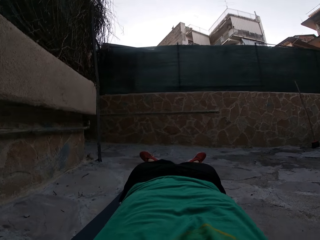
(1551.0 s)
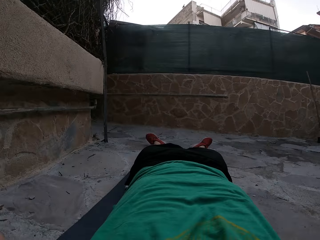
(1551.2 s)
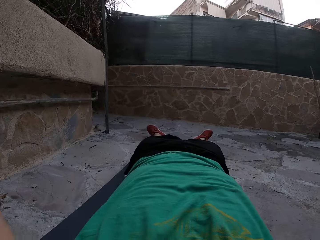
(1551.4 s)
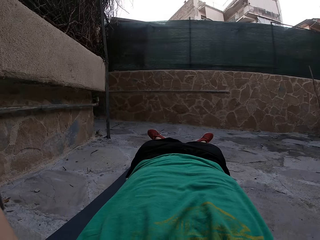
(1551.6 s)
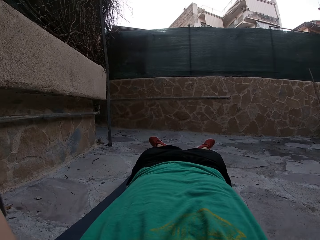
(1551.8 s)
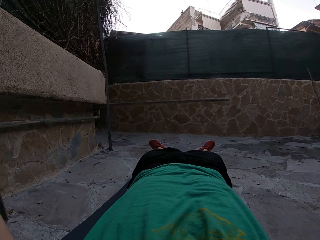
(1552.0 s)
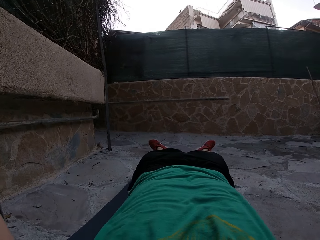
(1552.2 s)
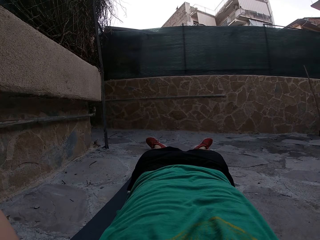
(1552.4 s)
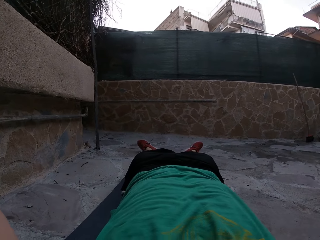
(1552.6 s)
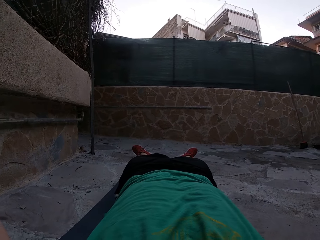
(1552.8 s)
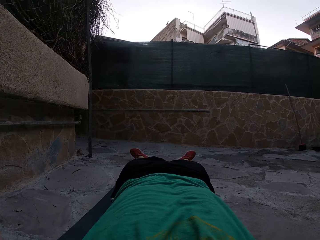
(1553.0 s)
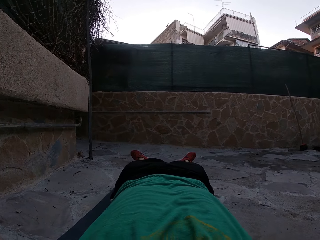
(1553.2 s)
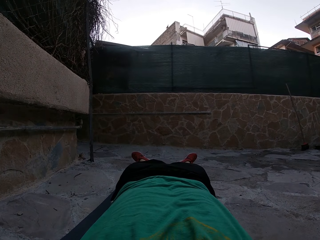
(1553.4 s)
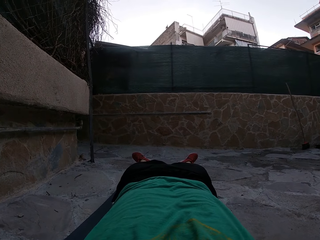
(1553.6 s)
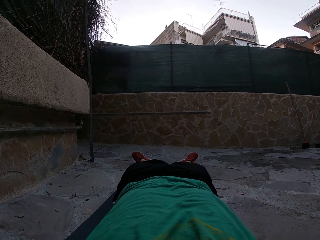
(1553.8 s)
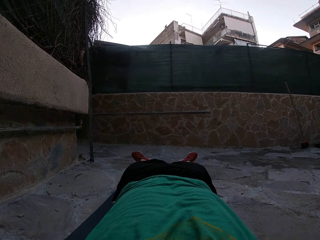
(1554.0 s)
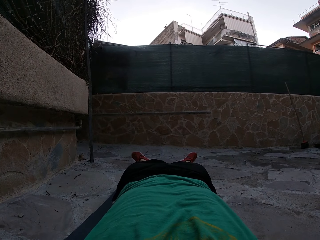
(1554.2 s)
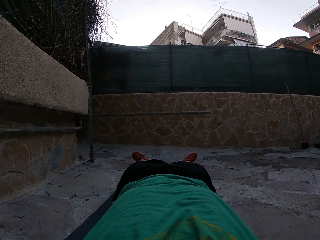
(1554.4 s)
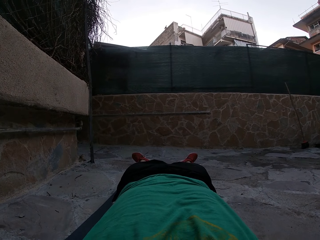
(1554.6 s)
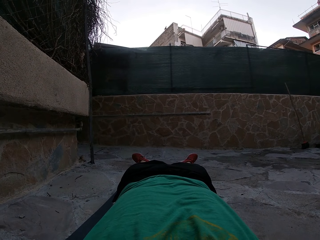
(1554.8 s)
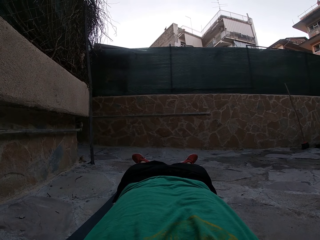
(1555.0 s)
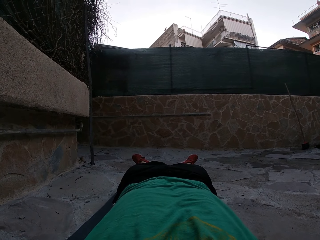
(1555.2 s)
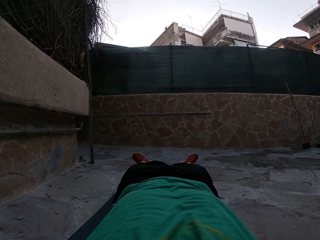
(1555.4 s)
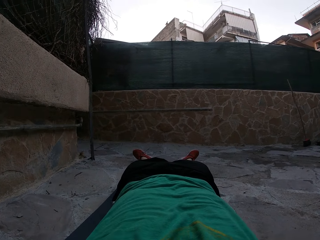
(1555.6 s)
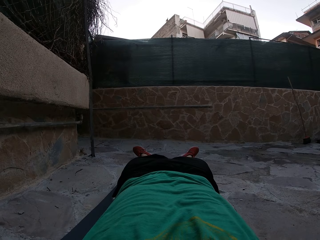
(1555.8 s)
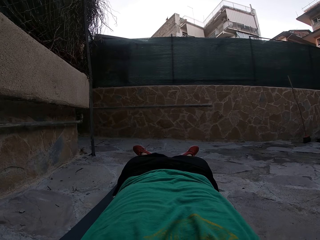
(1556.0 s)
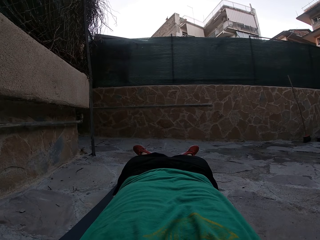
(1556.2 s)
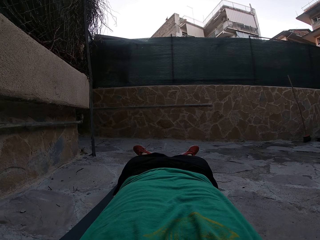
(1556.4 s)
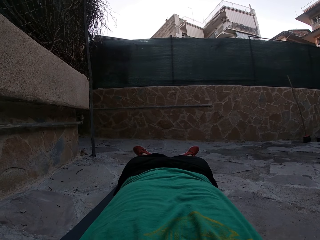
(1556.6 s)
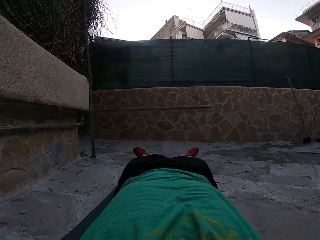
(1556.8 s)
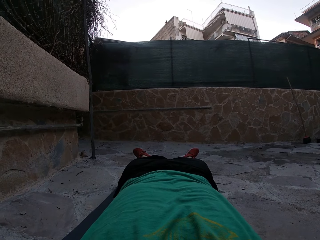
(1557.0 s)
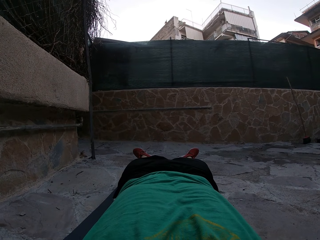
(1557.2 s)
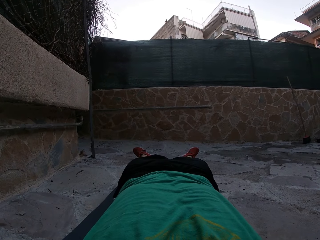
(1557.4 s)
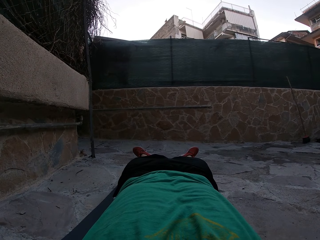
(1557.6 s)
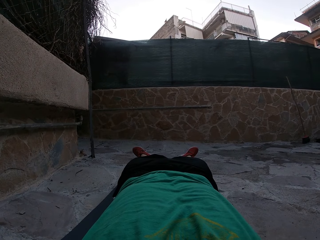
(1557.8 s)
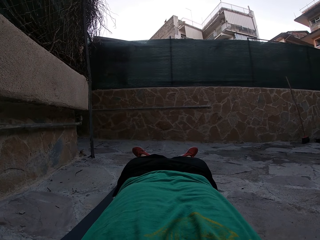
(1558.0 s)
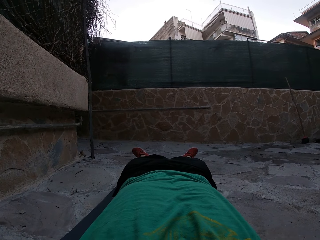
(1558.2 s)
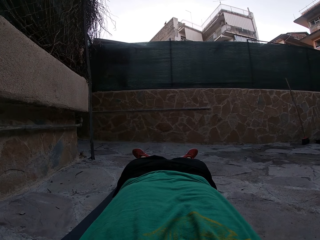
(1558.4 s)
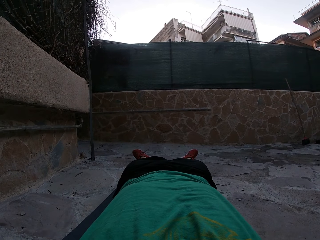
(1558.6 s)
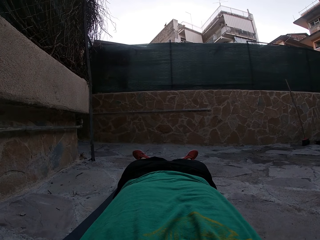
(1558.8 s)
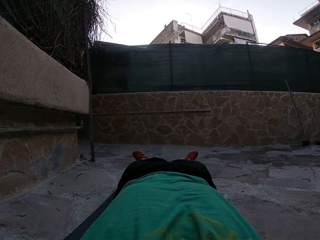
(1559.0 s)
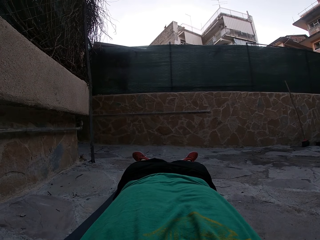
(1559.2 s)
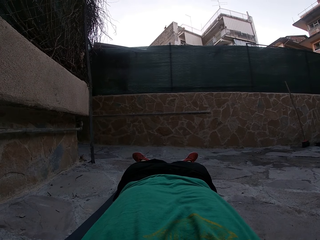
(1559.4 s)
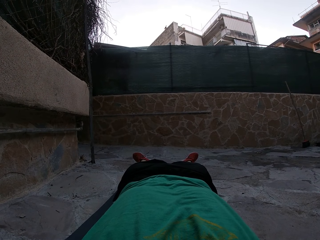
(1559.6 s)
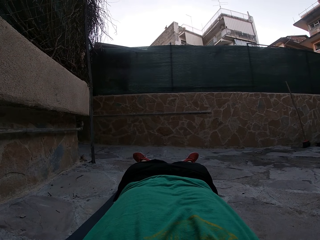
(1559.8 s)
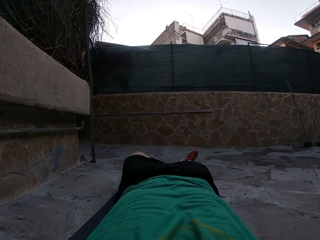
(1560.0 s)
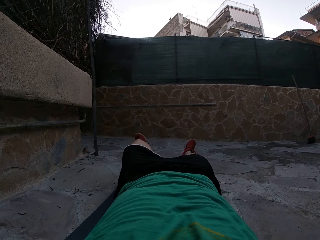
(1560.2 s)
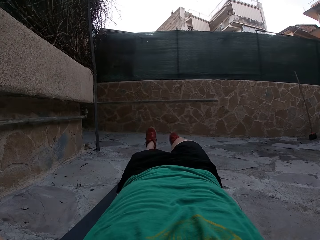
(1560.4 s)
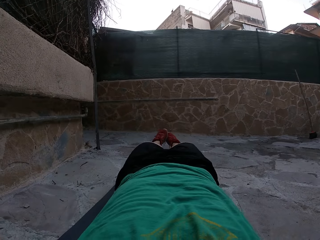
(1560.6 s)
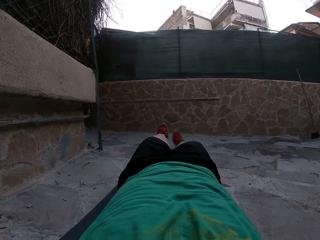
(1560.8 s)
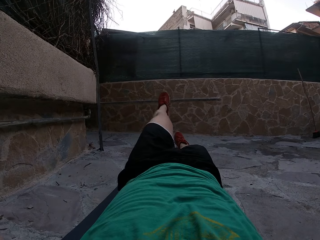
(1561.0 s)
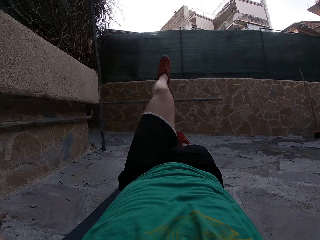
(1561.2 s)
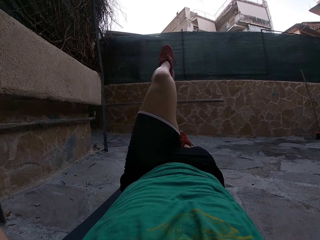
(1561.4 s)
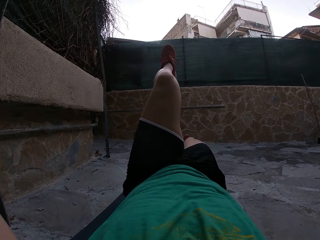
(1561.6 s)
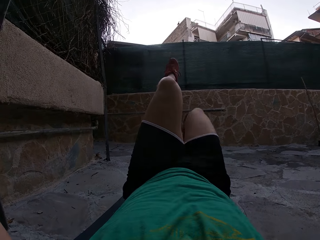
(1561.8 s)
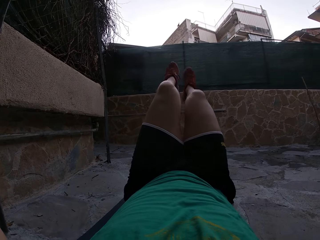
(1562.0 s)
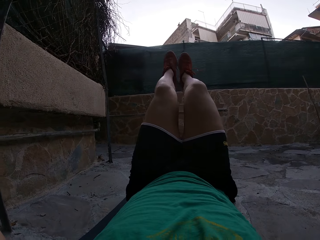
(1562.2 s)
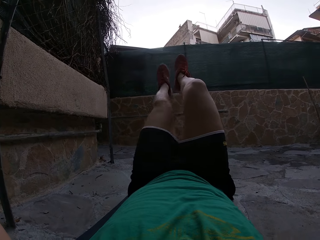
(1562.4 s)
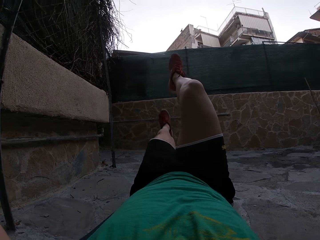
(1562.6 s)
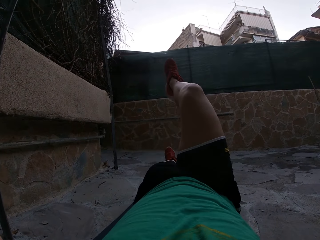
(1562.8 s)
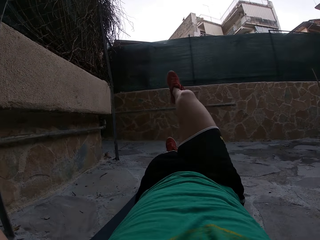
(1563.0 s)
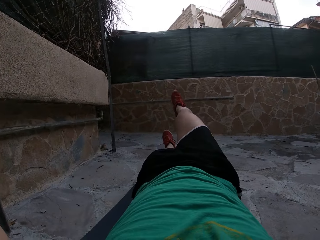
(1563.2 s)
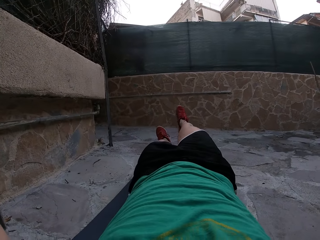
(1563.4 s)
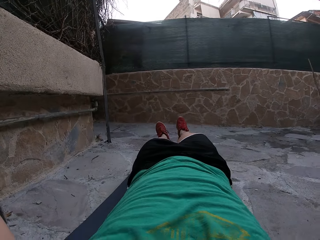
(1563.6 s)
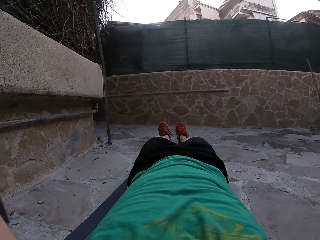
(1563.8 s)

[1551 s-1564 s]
The camera wearer looks around. They lift the leg. They lift the leg again. They continue to perform exercise. They put the legs down.

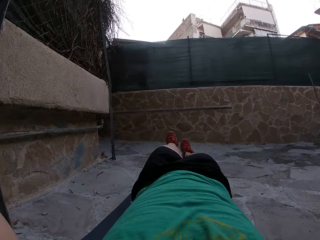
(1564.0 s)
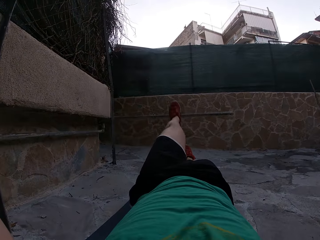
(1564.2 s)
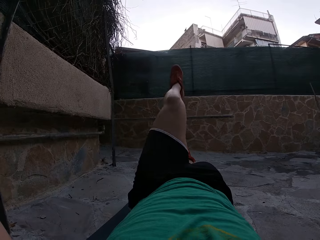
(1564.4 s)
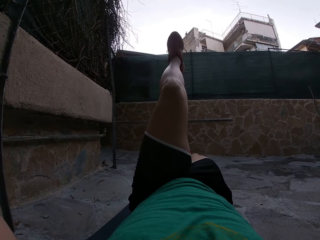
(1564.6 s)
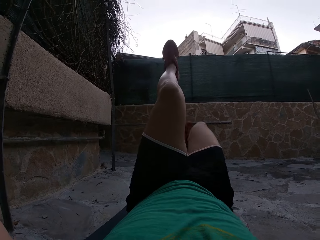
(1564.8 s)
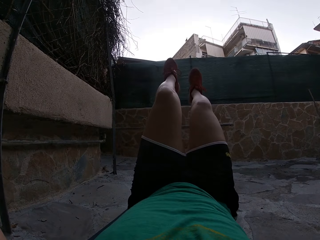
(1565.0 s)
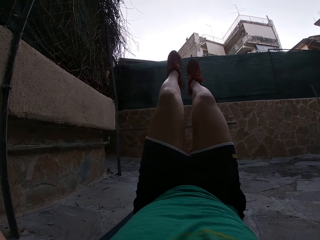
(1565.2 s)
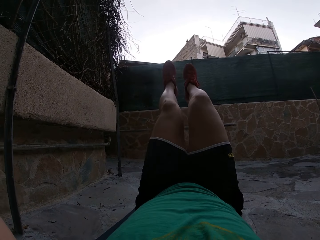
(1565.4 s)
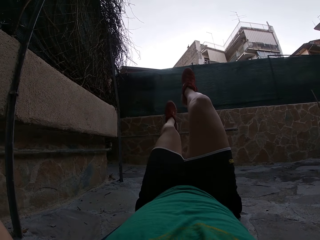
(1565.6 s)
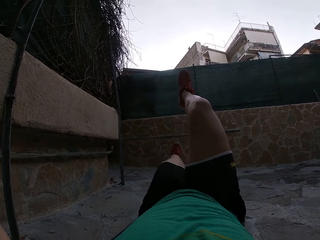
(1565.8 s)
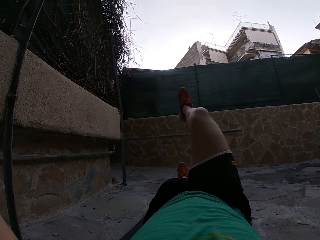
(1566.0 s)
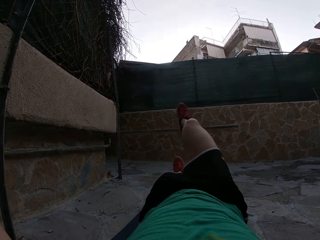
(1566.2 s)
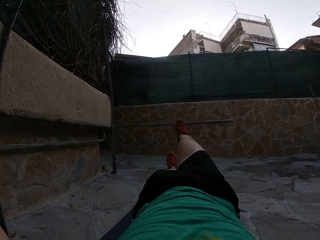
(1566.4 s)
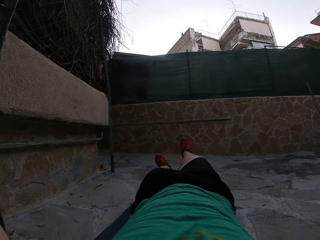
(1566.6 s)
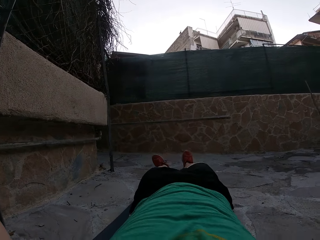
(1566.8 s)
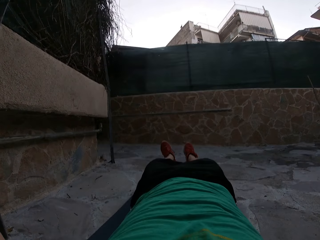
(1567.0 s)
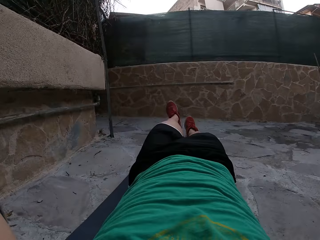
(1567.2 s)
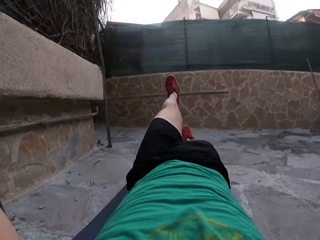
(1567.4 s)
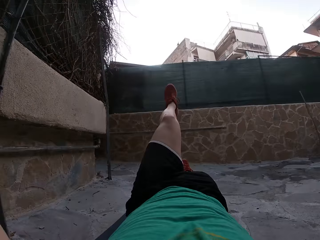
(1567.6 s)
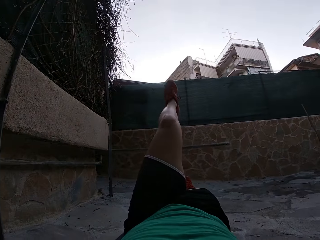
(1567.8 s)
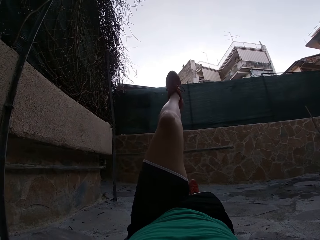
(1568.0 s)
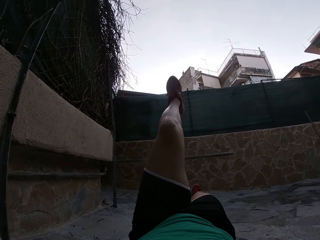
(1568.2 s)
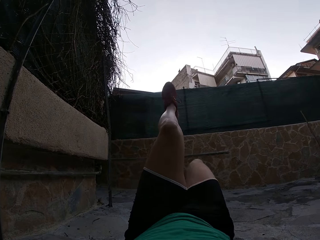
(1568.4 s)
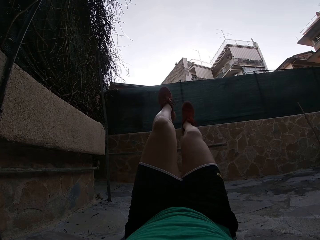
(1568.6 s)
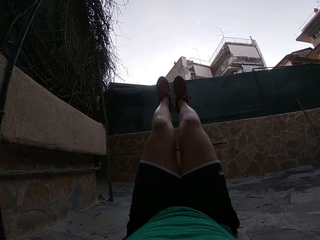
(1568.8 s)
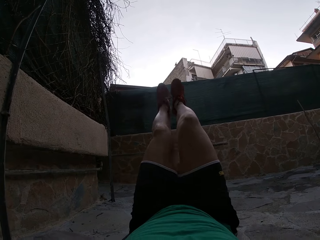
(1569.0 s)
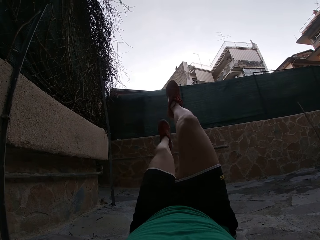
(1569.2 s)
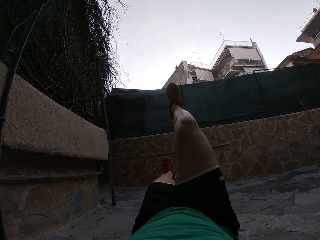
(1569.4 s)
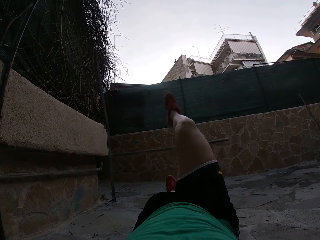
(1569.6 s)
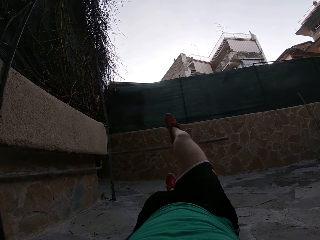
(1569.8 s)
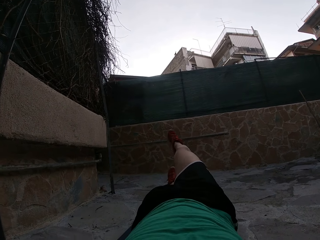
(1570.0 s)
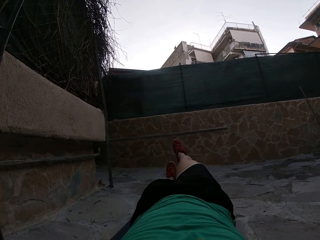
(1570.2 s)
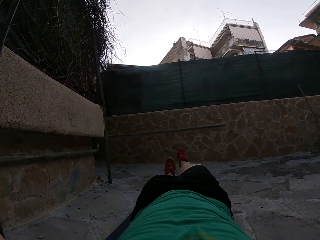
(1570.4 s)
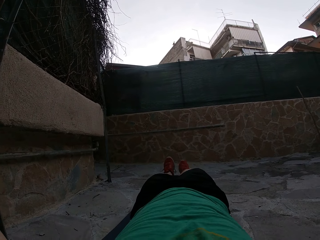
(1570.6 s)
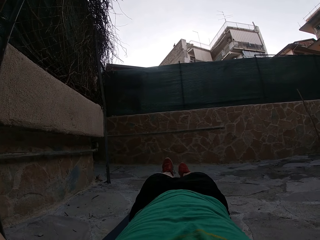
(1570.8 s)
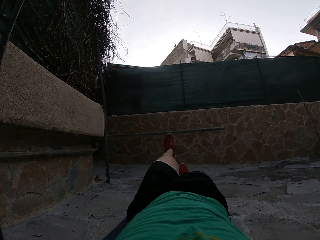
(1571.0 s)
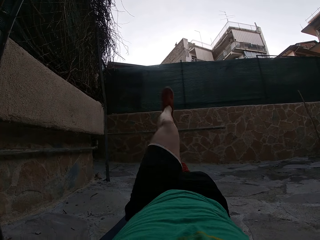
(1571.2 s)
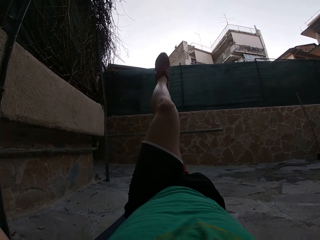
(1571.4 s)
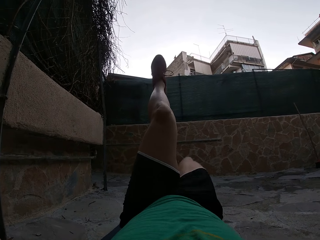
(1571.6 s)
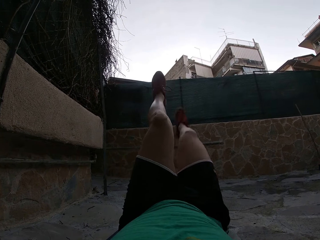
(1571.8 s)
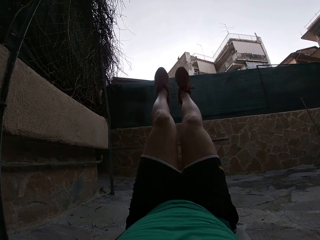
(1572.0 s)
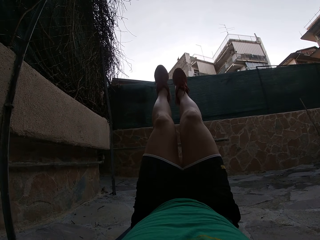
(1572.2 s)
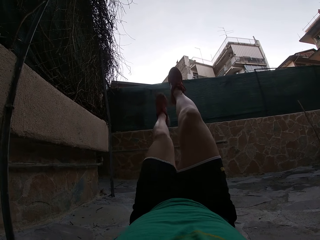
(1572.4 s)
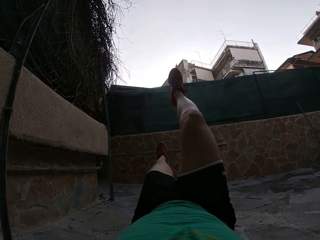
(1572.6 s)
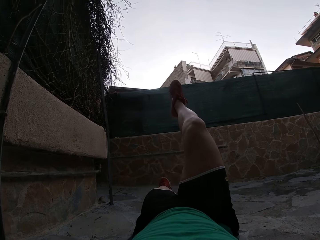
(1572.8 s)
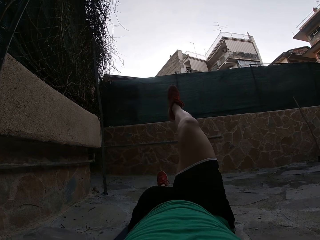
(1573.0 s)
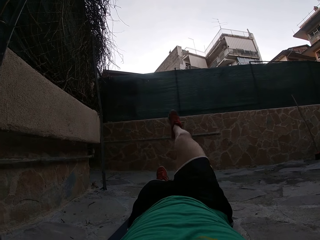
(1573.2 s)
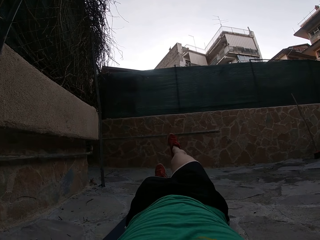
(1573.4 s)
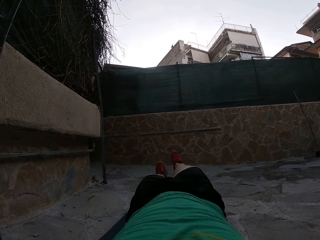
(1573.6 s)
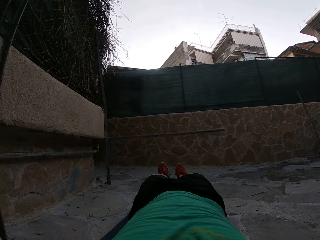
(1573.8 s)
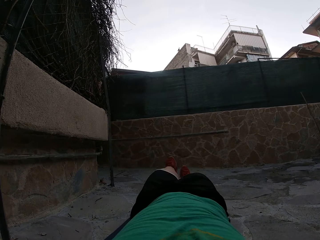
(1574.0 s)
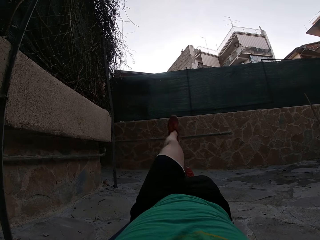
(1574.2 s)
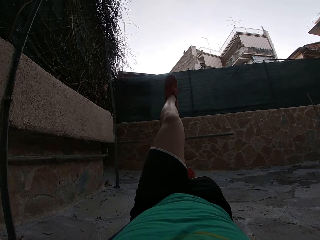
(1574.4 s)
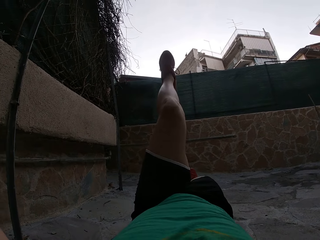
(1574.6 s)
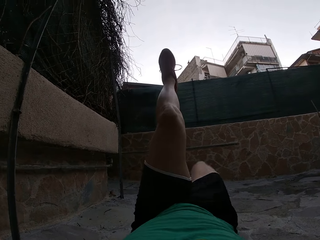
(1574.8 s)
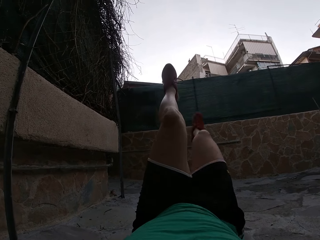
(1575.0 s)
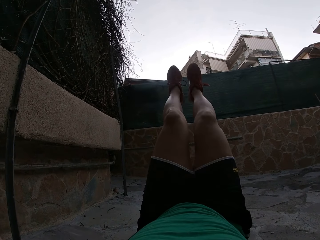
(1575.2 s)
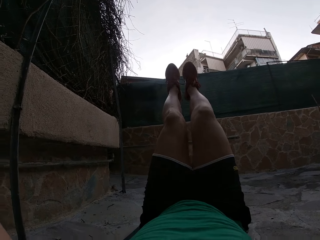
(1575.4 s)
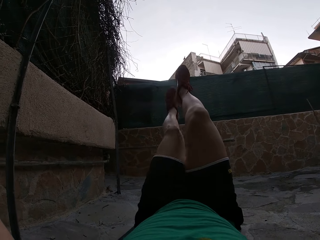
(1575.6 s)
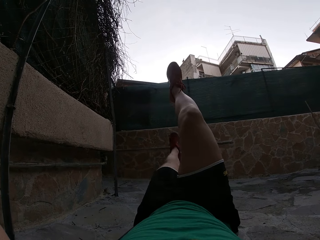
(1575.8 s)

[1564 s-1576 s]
The camera wearer lifts the leg. They lift the leg again. They put the legs down. They lift the leg. They lift the leg again. They put the legs down. They lift the leg. They lift the leg again. They put the legs down. They lift the leg. They lift the leg again.
